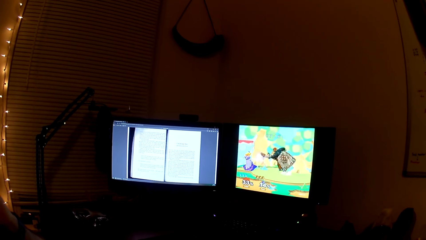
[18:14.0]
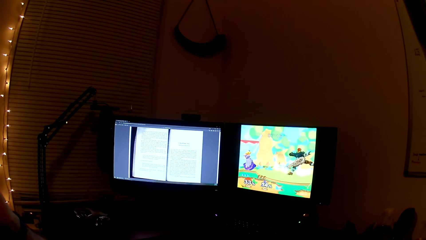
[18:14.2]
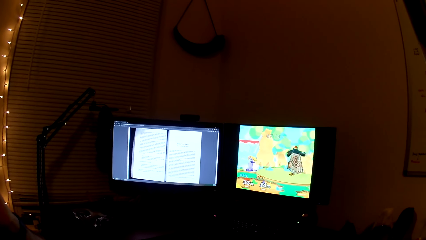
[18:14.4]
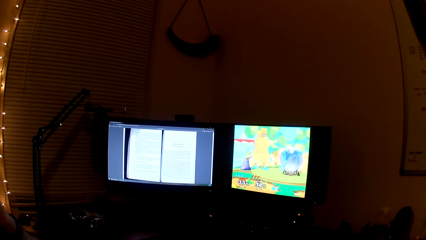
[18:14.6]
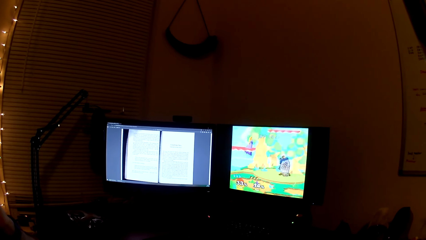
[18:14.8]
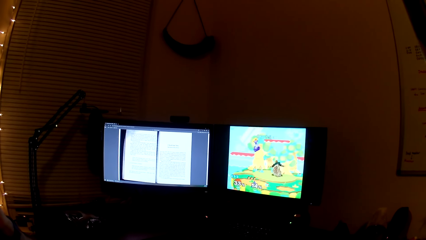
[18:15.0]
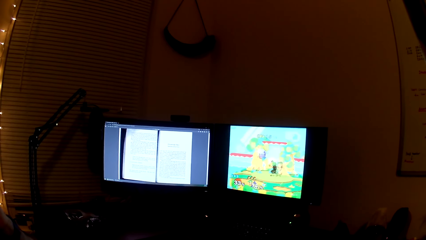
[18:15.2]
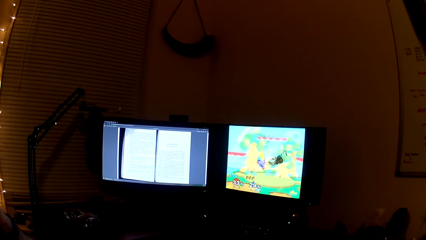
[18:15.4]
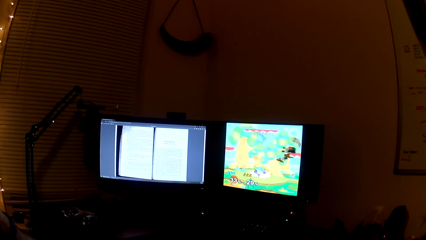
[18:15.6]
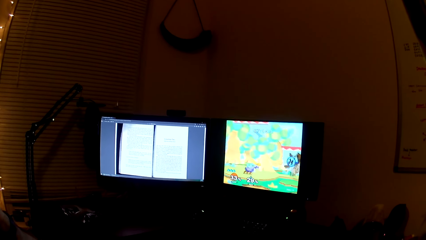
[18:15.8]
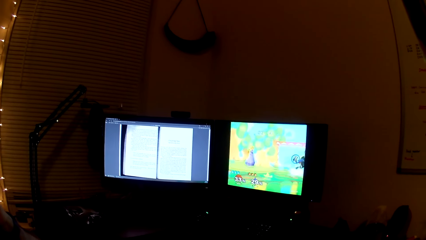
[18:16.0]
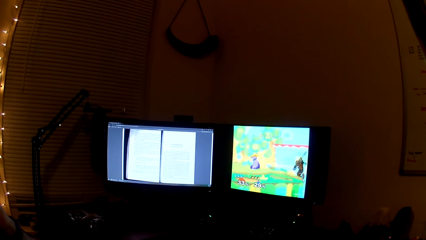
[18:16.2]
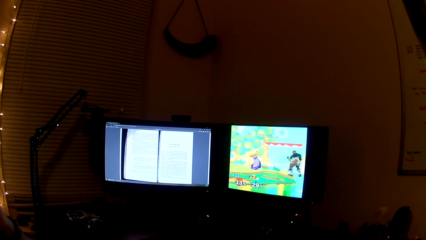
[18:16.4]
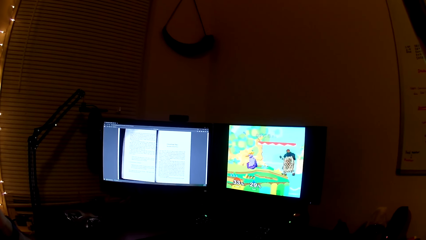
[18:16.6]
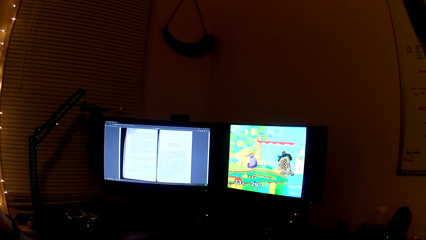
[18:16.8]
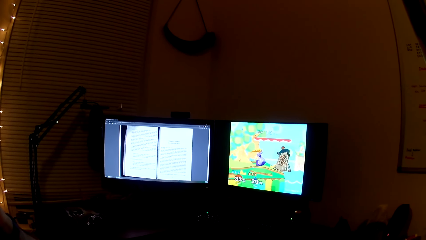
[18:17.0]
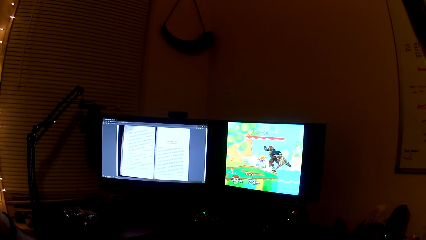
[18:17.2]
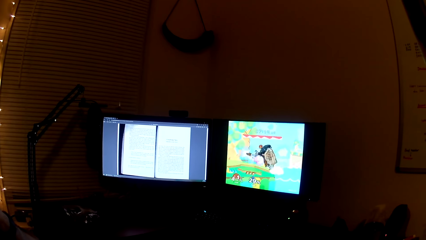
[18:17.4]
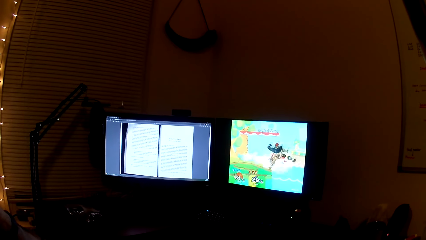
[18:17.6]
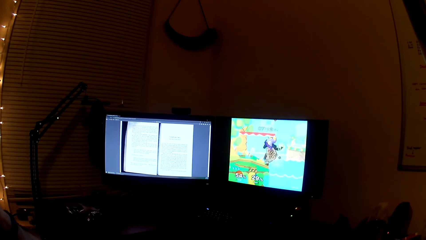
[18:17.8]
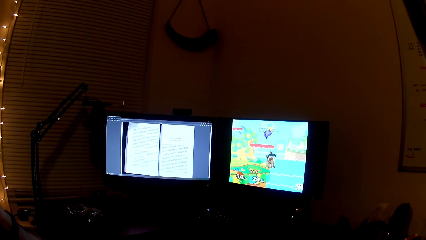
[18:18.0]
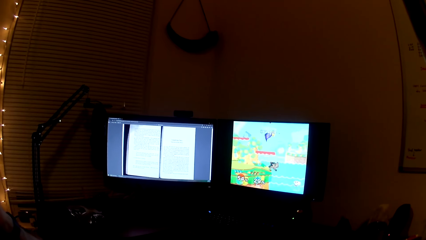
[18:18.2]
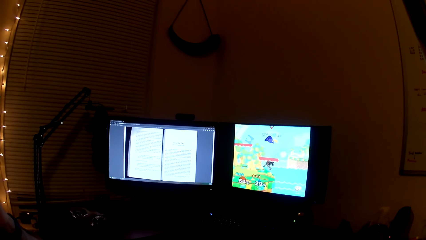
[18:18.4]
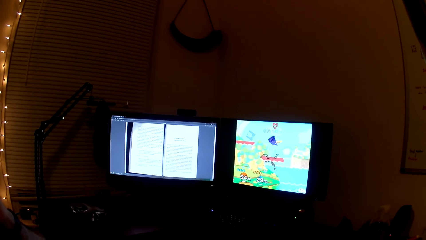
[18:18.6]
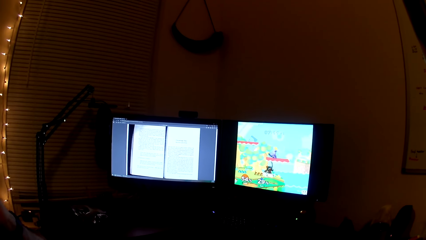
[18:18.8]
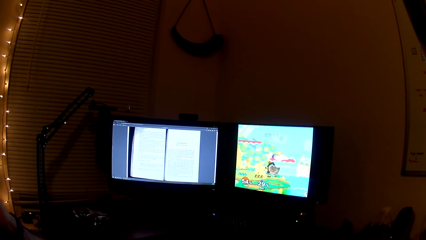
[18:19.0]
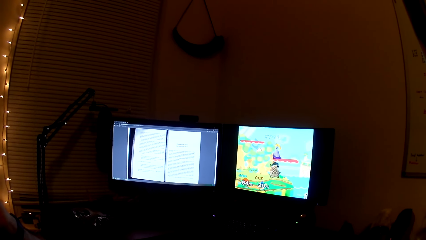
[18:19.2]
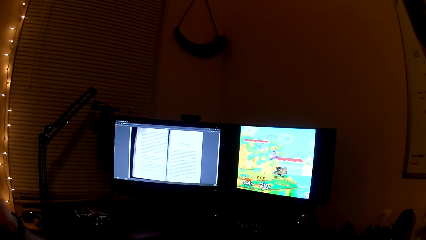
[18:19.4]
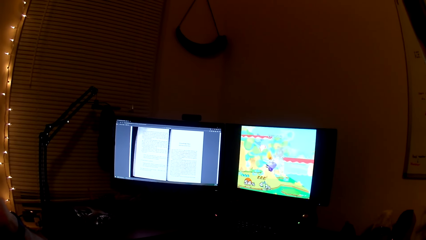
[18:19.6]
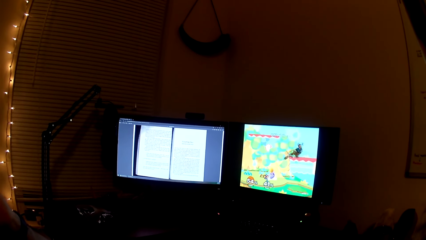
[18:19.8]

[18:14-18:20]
The camera wearer plays the computer game.

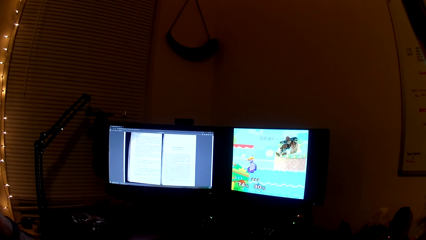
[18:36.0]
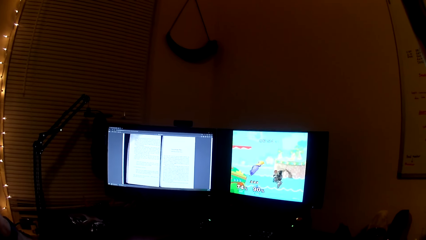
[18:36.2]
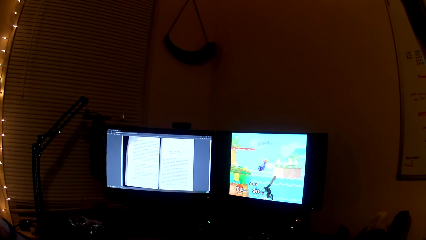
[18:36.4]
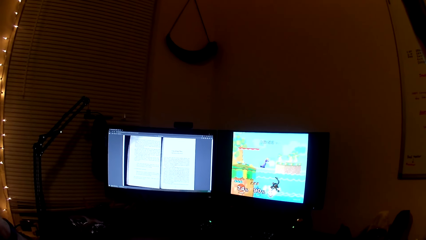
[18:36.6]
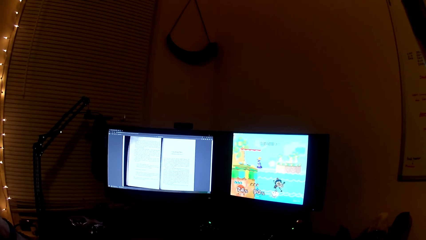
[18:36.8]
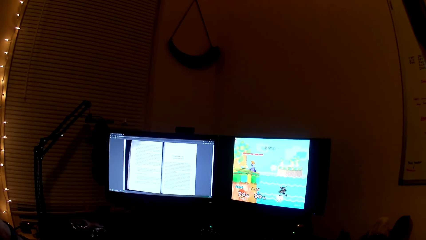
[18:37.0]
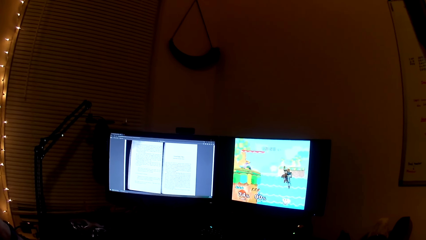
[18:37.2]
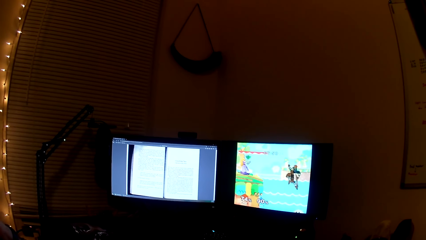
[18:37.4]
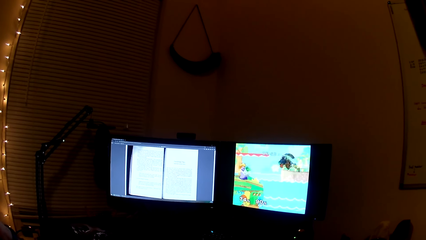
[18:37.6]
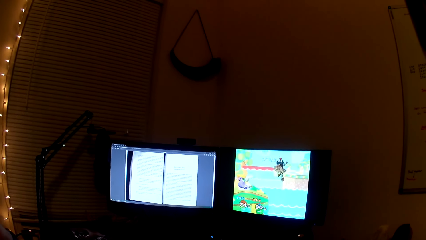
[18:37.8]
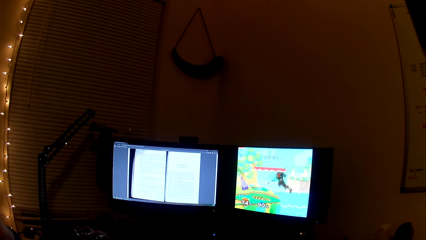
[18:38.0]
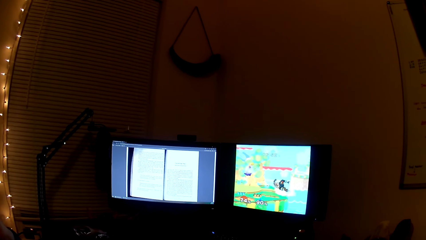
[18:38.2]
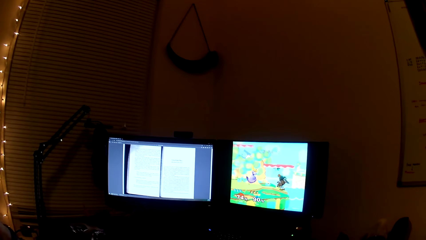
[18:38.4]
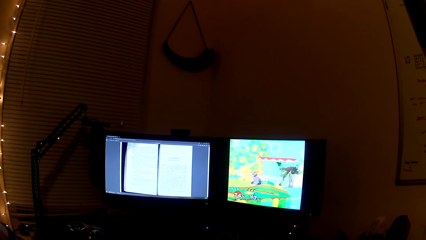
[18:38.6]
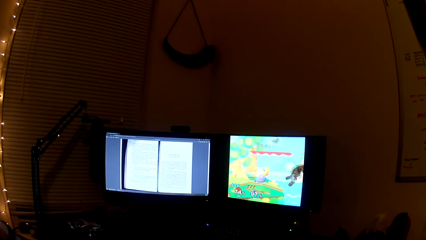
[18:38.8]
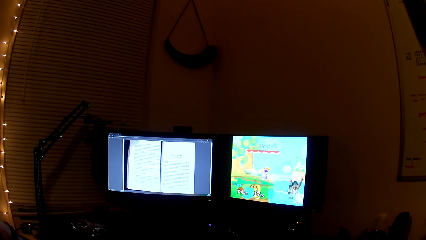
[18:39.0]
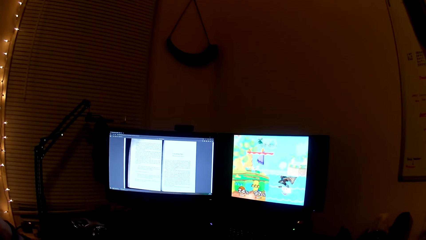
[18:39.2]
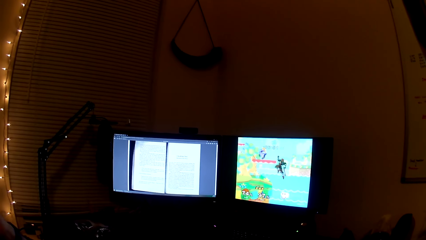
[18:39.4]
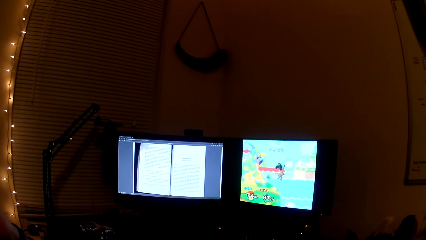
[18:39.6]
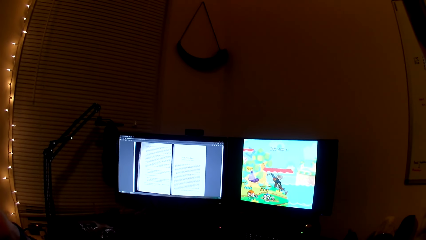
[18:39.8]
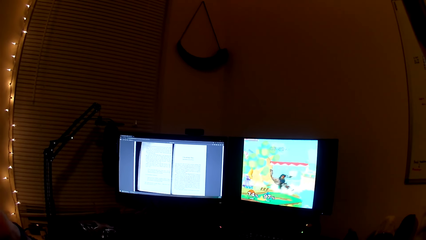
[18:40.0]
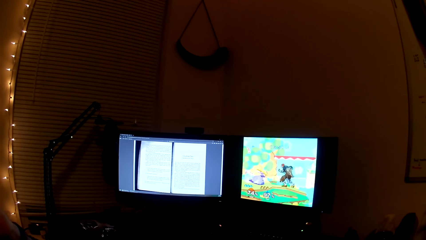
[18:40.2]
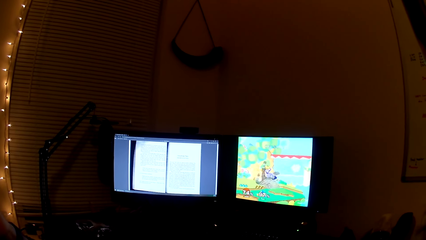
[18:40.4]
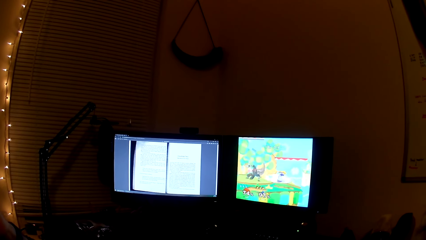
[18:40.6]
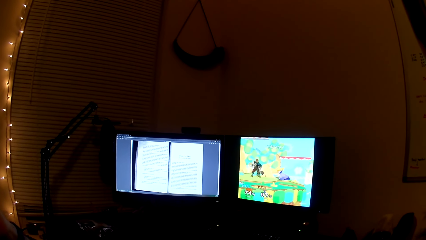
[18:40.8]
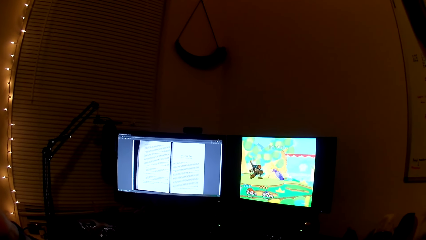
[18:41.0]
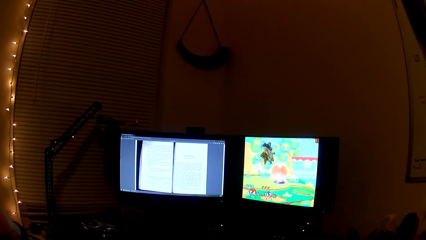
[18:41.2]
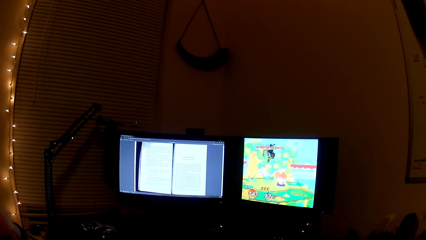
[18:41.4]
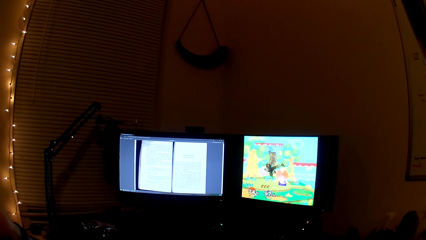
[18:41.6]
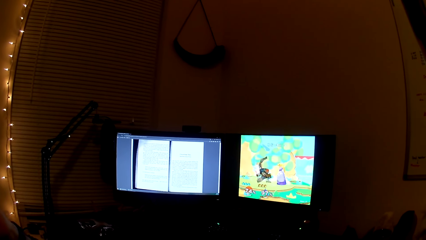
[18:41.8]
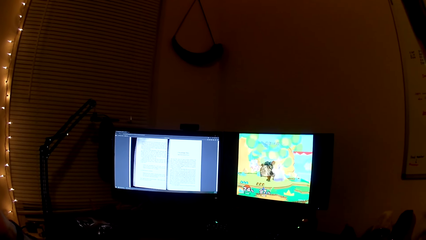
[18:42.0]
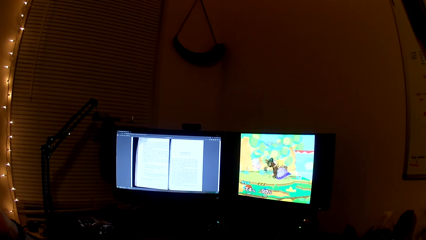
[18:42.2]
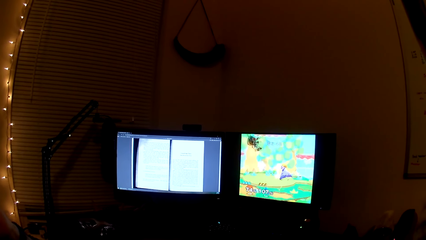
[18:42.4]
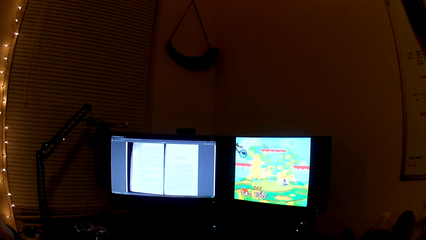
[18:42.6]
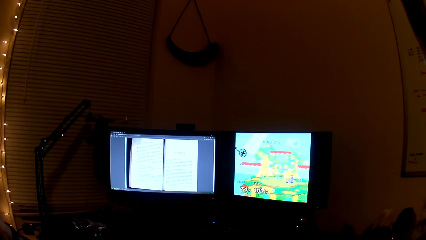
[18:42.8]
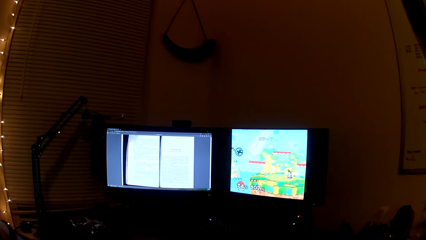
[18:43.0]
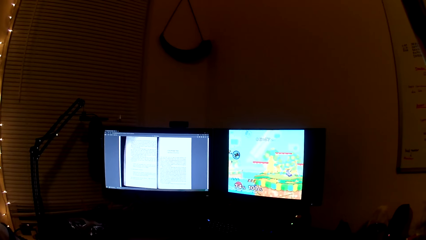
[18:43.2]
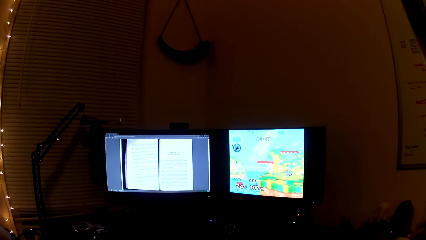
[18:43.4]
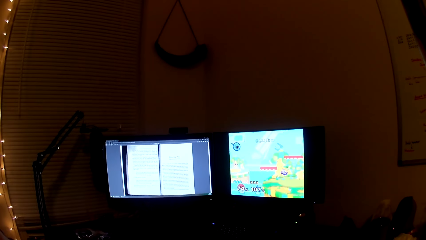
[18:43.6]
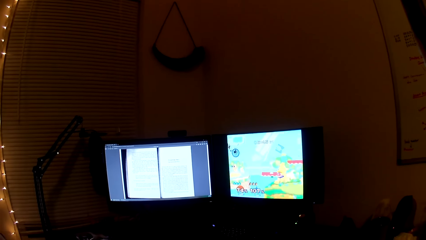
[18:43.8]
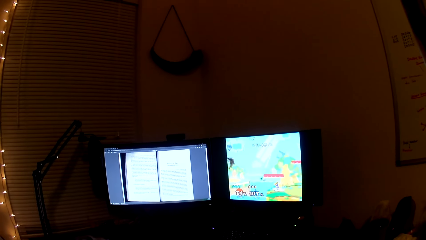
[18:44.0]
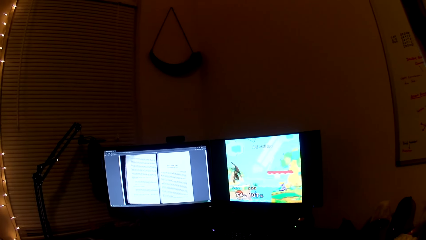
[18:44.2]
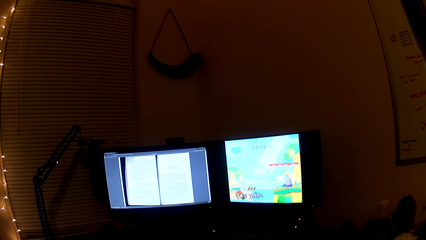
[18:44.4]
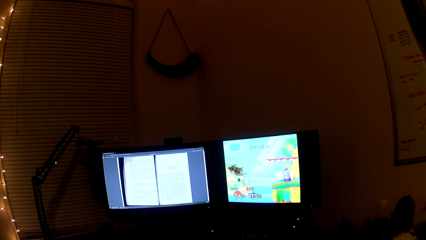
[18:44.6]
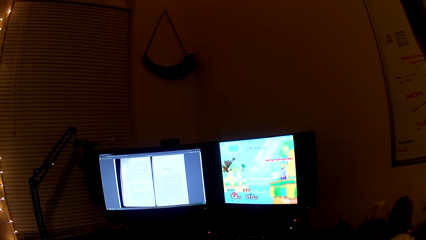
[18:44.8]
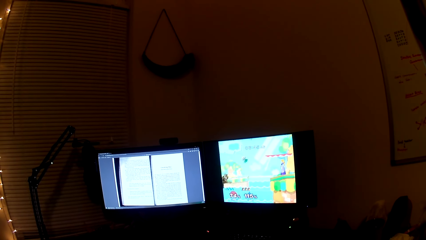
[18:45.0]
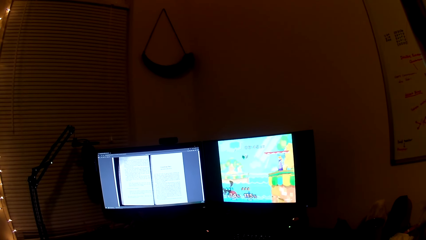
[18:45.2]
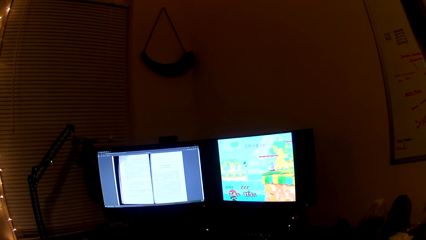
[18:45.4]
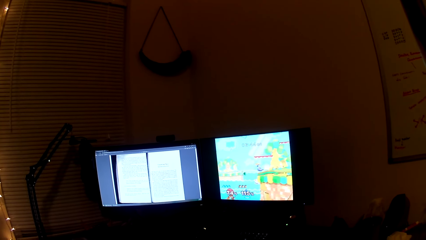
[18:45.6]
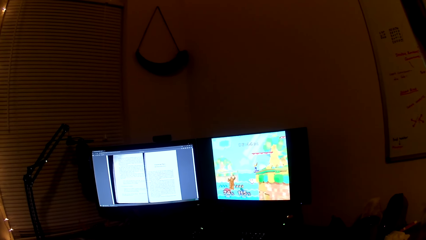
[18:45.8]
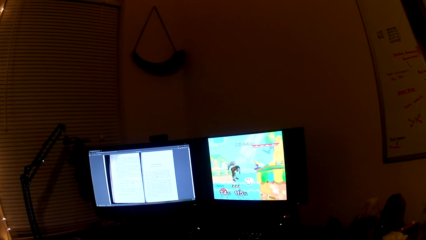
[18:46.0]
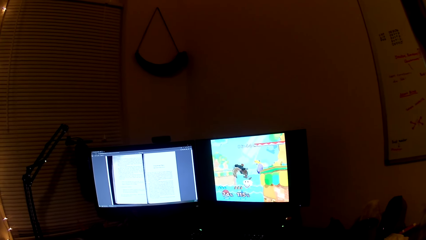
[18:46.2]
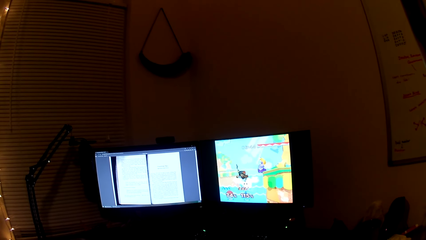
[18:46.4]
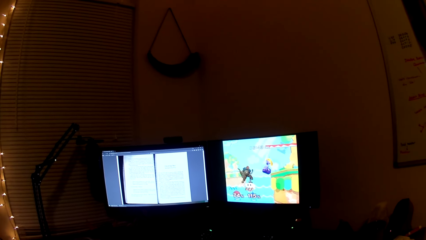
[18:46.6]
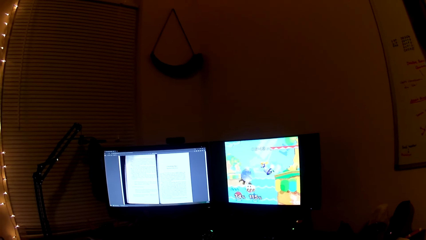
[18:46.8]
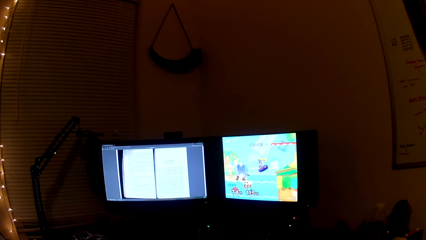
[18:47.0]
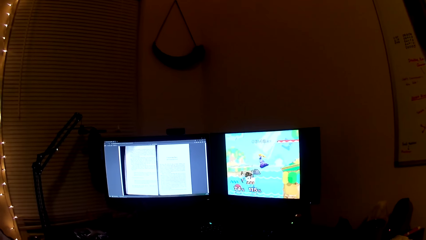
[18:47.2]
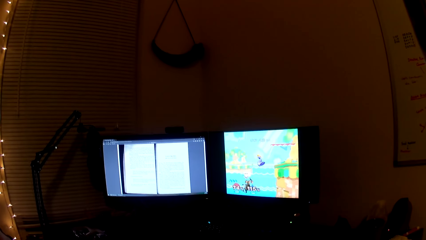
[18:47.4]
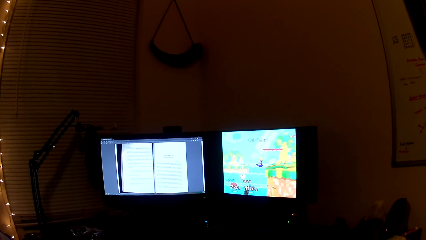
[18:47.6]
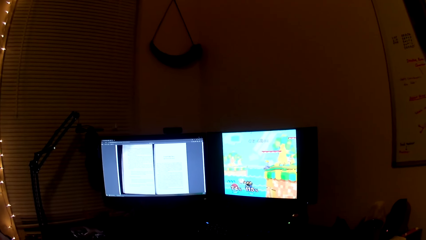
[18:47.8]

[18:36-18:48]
The camera wearer converses with a man. They play the video game.
